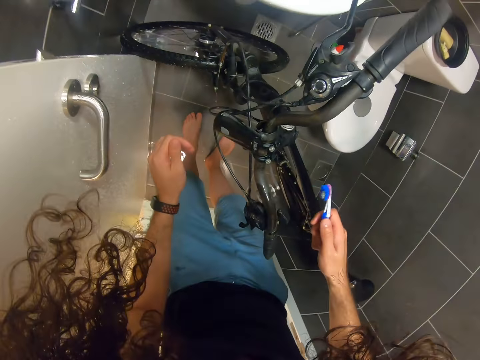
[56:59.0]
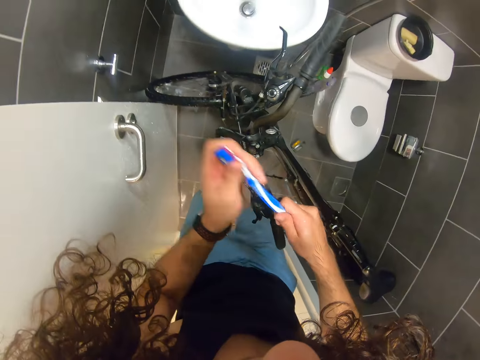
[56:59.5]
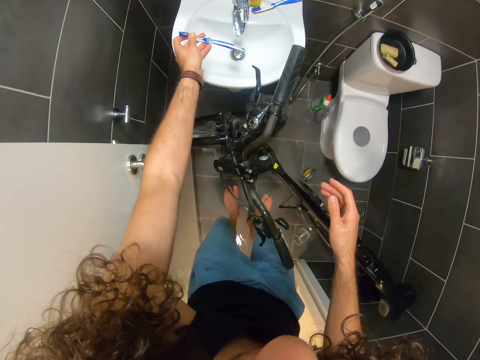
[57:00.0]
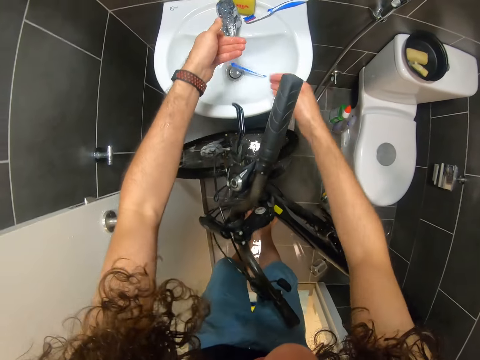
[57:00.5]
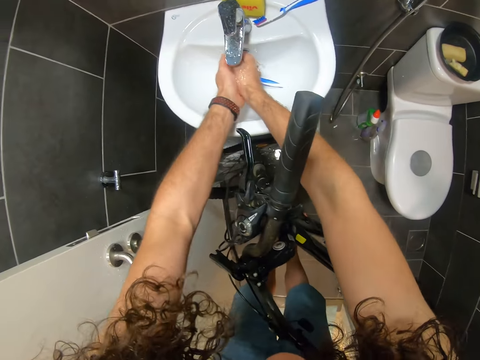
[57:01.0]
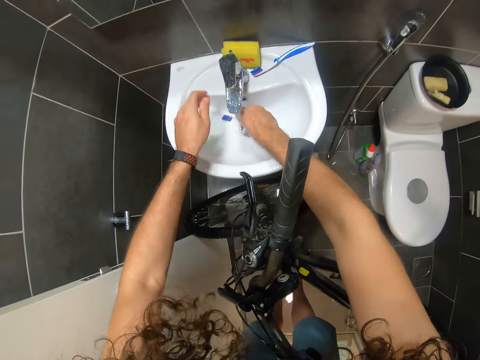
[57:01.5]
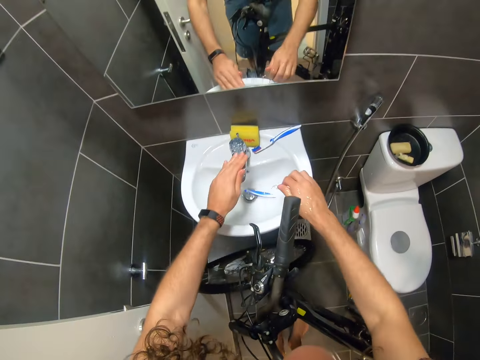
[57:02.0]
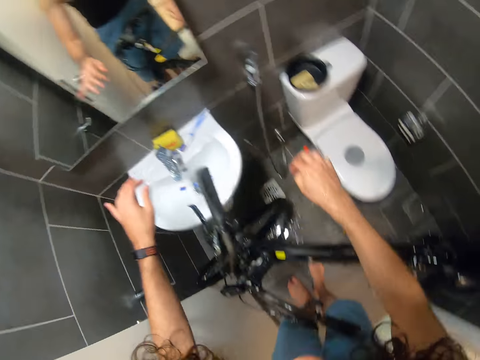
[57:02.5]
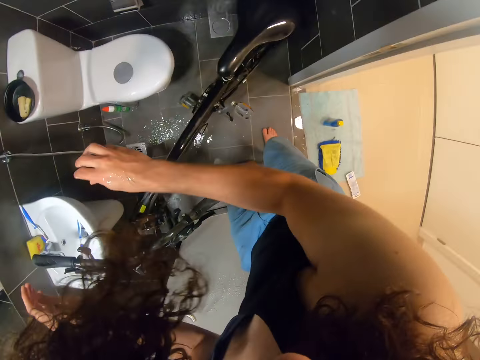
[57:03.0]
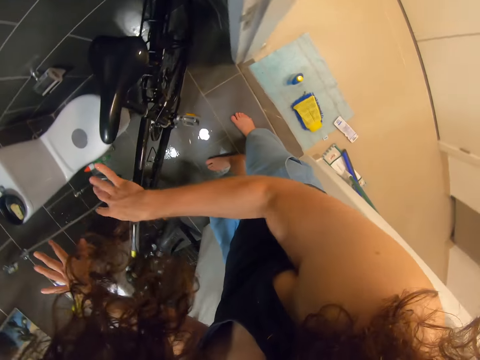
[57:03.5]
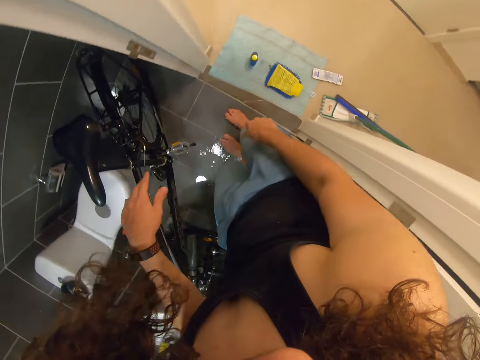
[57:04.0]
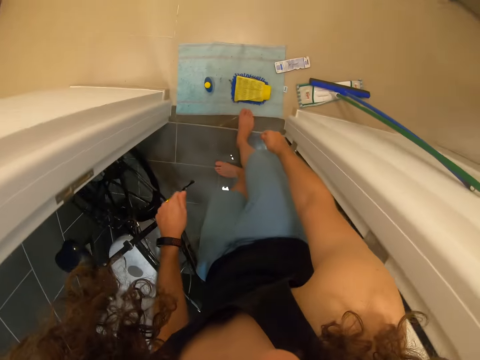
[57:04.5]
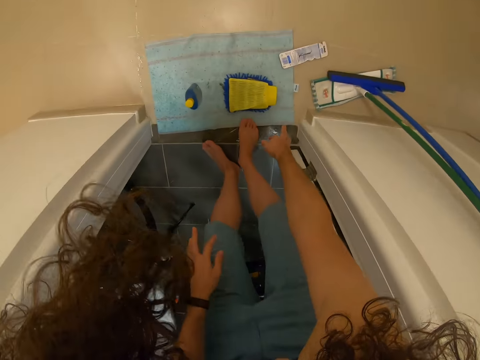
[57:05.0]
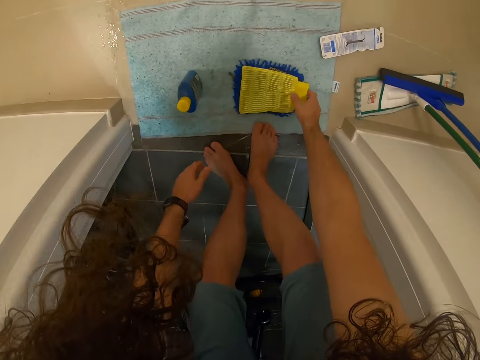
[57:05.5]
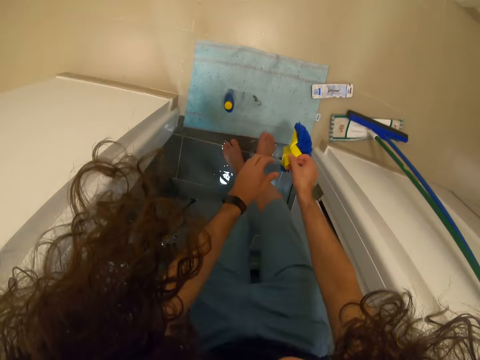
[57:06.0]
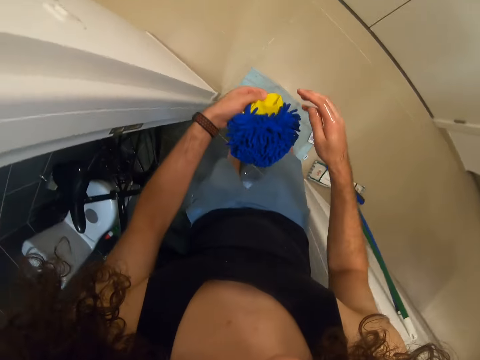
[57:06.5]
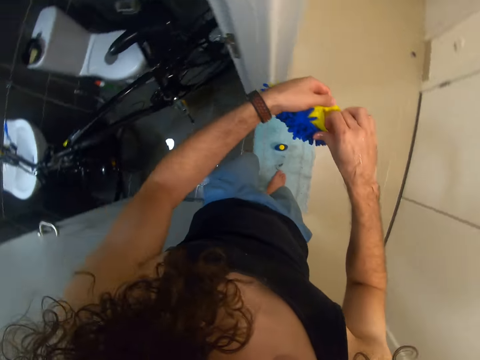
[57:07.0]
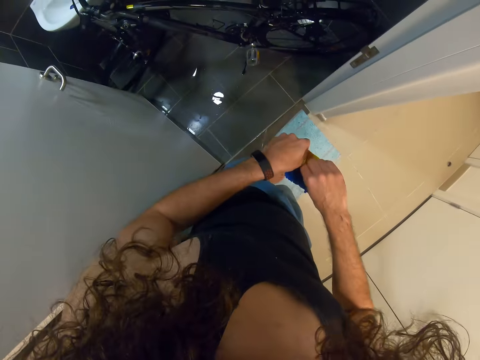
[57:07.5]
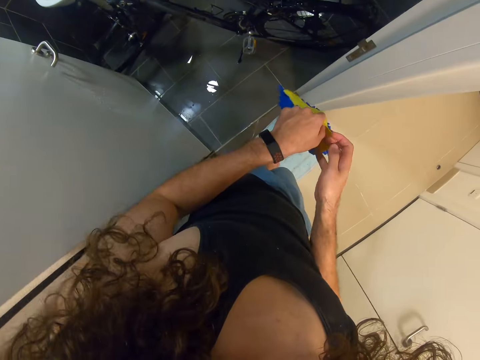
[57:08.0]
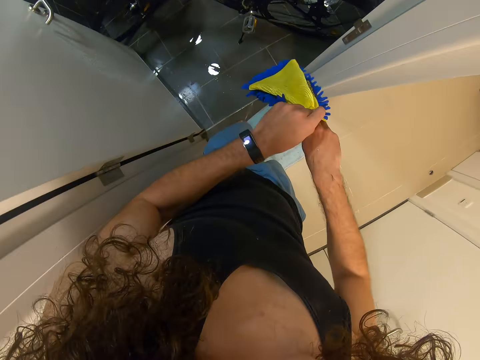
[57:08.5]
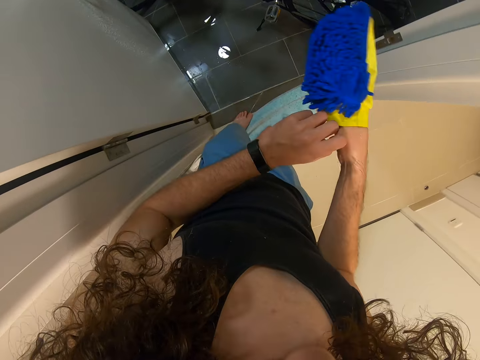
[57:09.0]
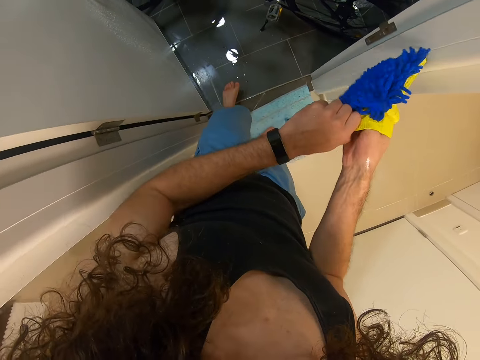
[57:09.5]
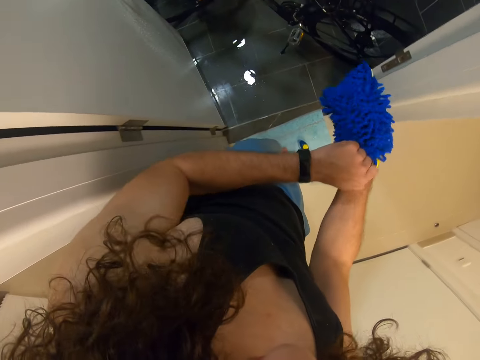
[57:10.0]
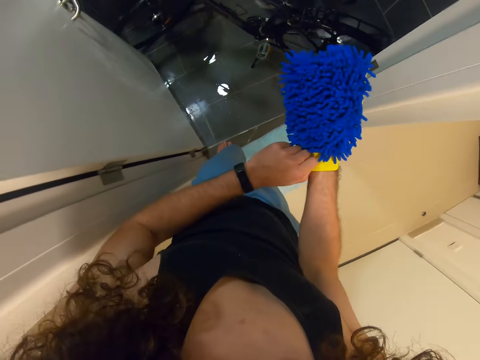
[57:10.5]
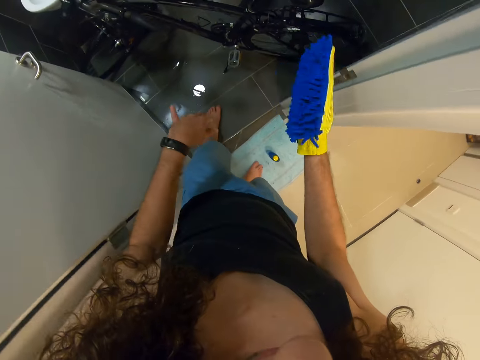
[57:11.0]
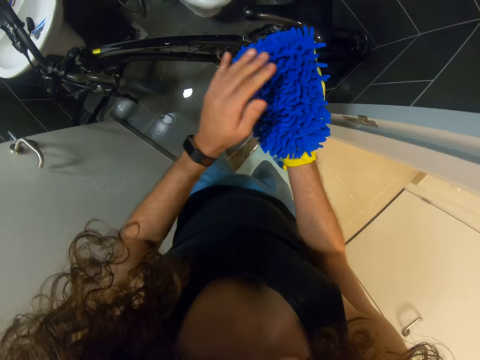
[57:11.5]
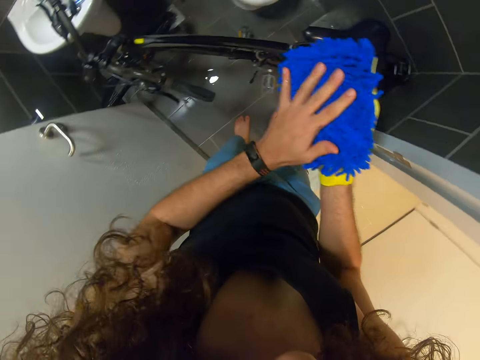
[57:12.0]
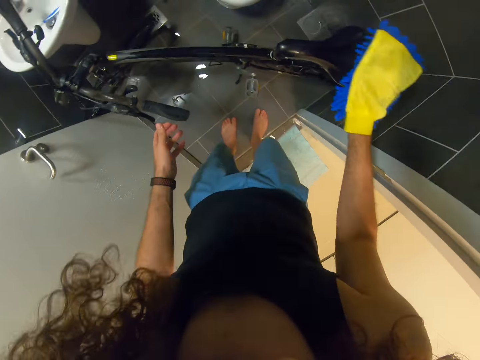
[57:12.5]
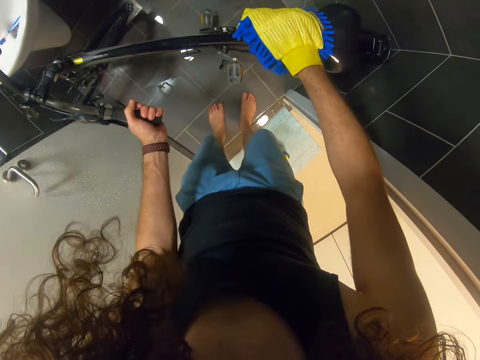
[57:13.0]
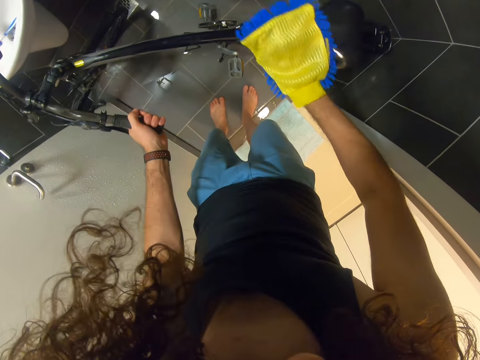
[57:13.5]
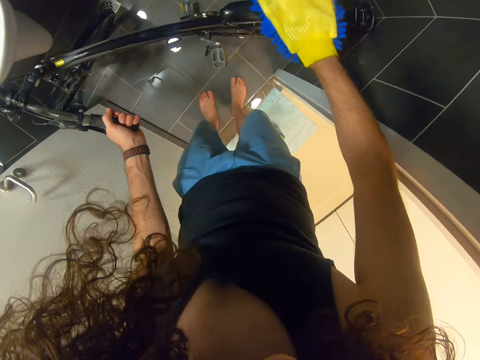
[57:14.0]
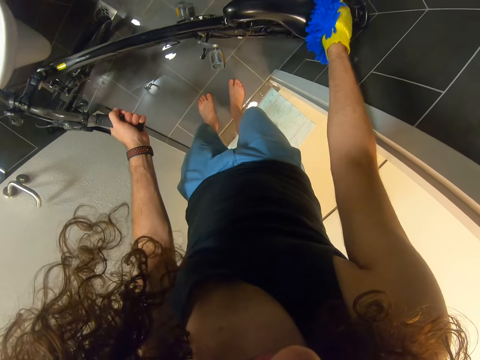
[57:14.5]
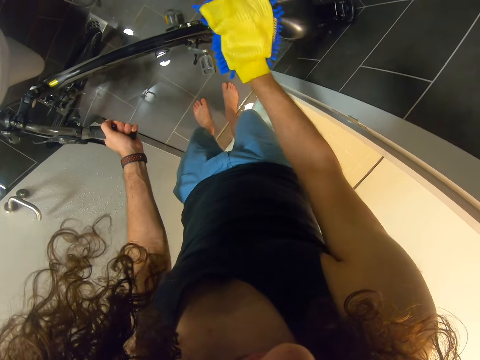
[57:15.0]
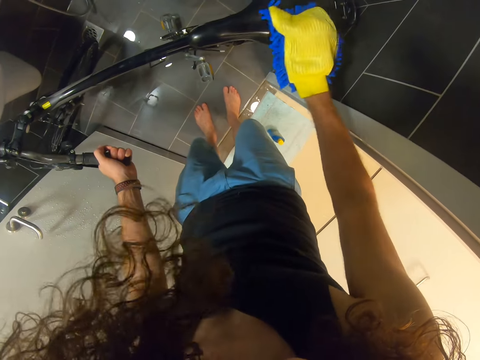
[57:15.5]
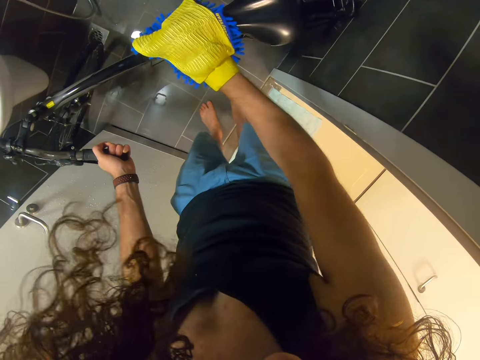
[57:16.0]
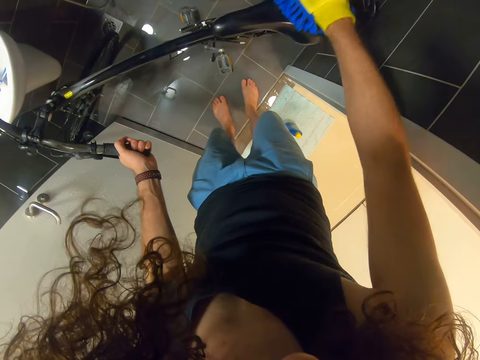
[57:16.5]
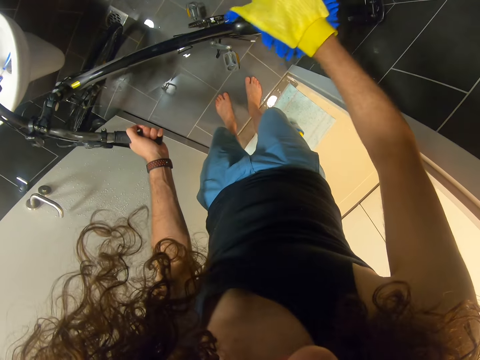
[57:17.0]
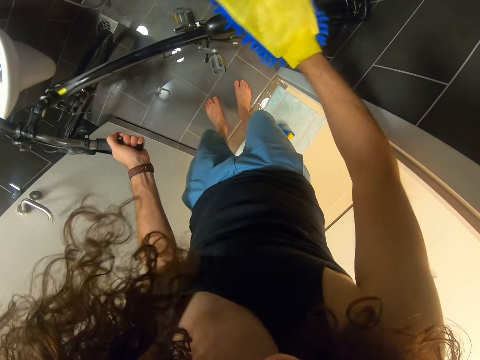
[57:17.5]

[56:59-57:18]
The camera wearer puts the toothbrush on the sink. They turn on the faucet. They rinse hands. They turn off the faucet. They turn around. They take brush gloves from the floor. They wear the brush gloves. They touch something. They scrub the bicycle with the brush gloves. They dry the bicycle with an object.

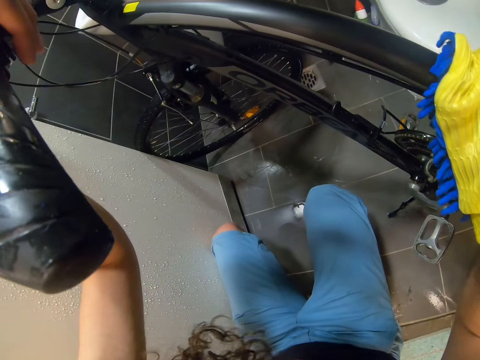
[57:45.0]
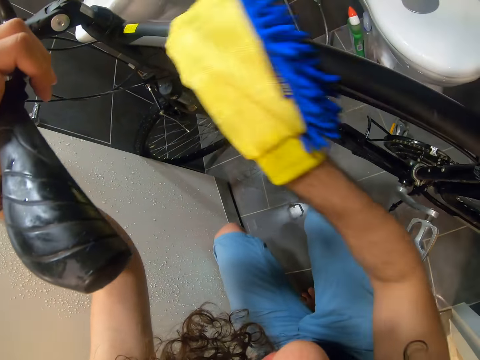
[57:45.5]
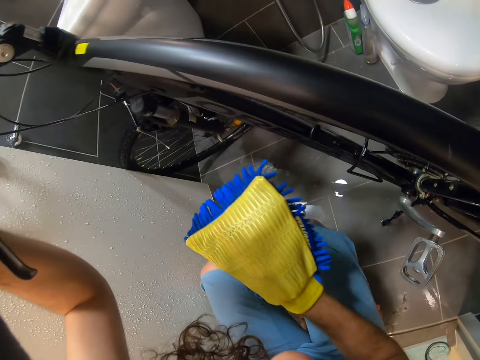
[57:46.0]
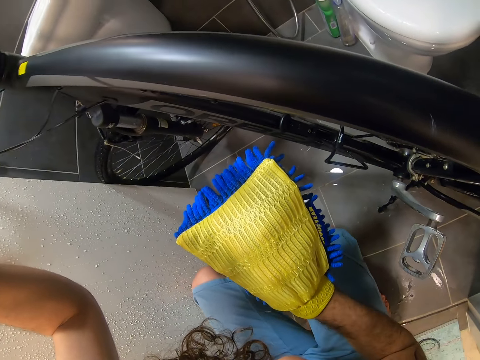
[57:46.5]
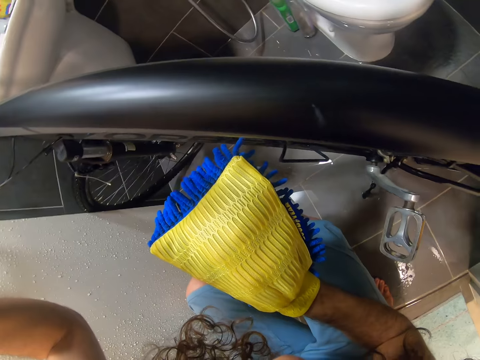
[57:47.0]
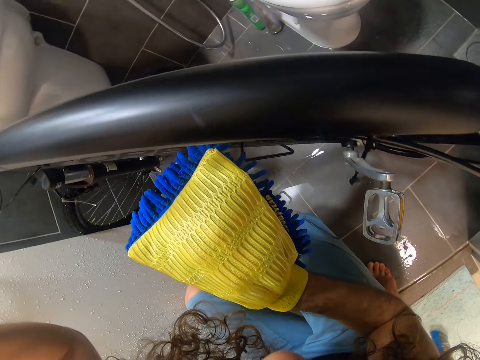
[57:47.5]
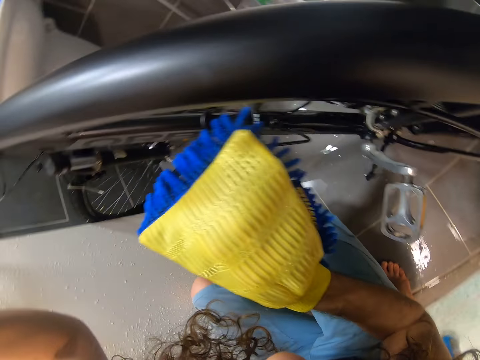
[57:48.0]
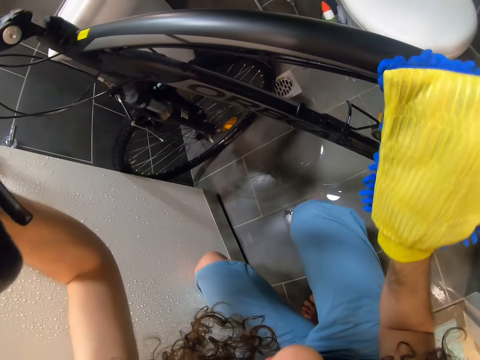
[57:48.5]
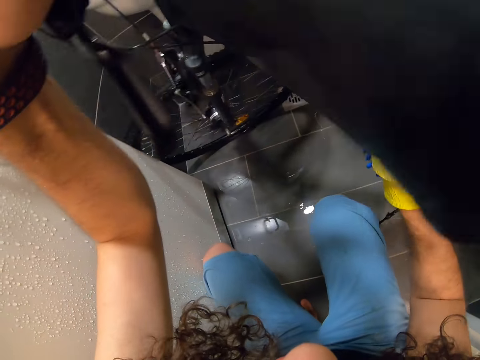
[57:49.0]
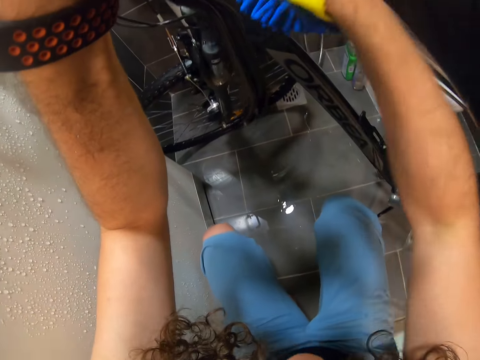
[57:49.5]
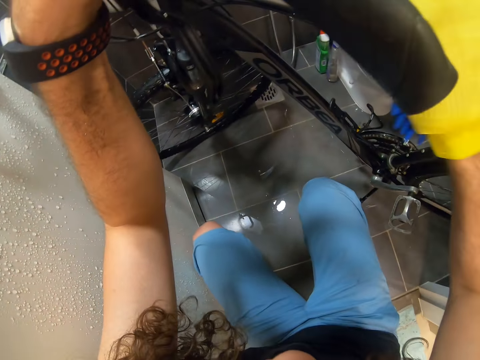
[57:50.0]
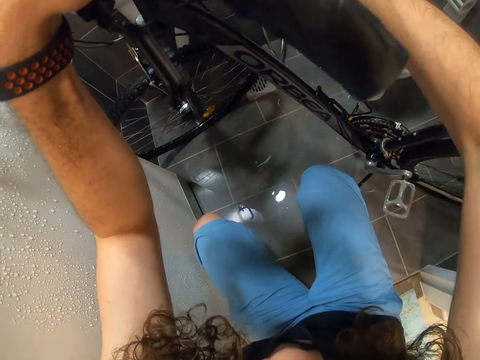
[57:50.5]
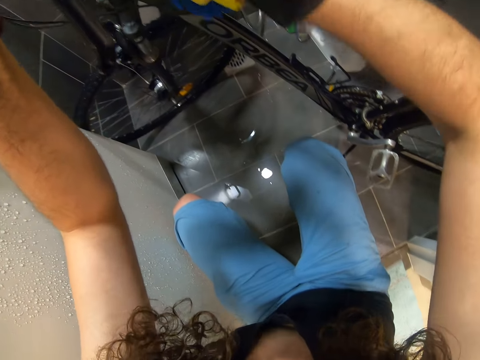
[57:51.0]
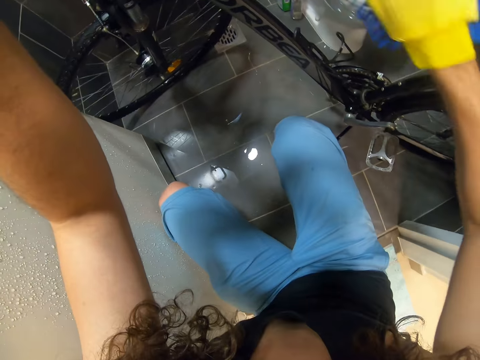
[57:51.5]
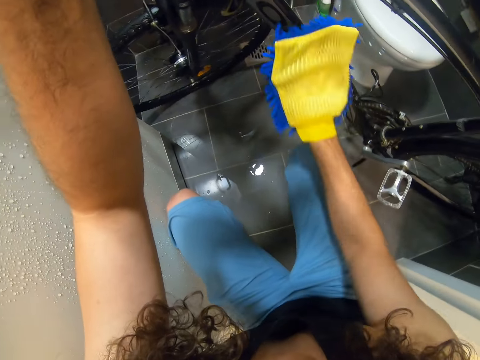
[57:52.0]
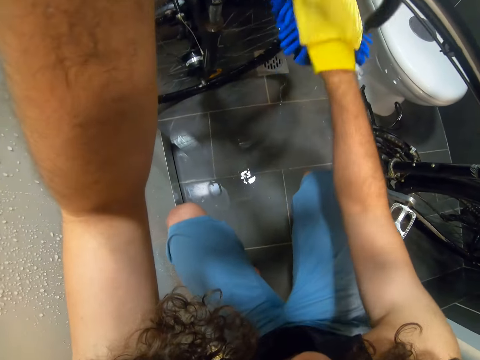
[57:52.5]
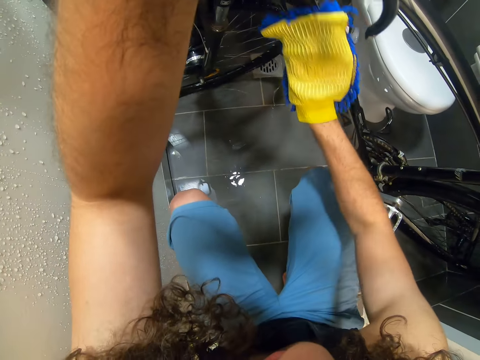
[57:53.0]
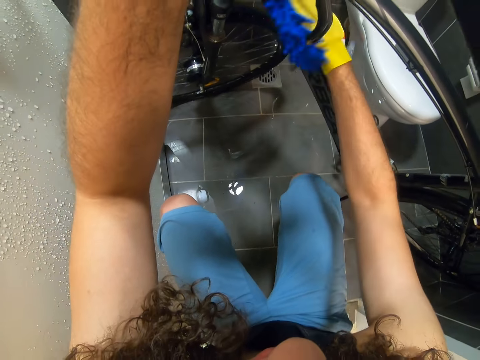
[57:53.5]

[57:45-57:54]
The camera wearer stares at a bicycle. They dry the bicycle with something.
